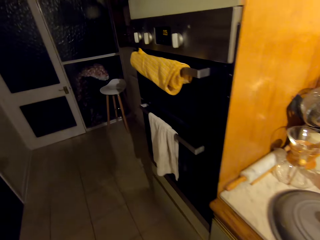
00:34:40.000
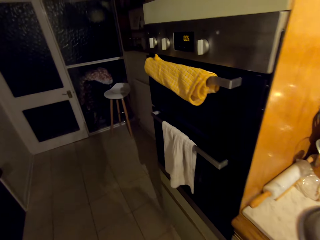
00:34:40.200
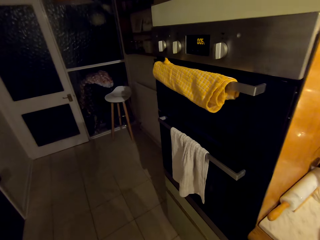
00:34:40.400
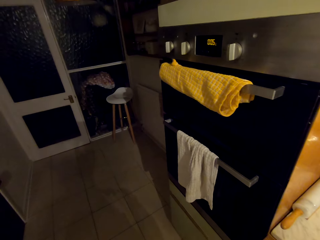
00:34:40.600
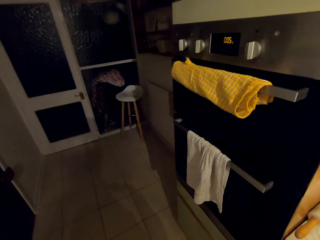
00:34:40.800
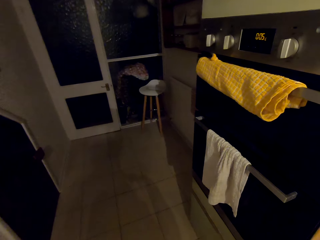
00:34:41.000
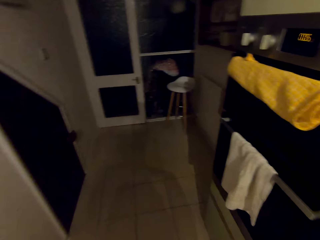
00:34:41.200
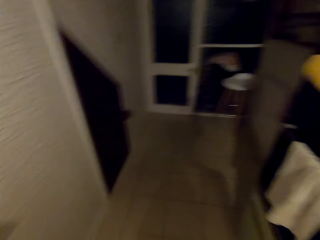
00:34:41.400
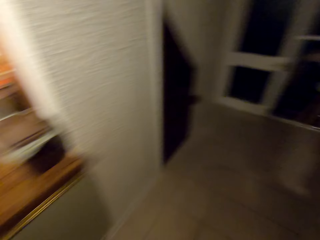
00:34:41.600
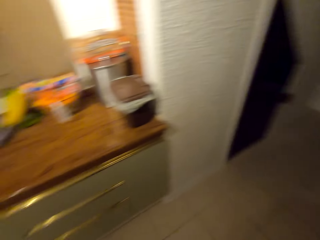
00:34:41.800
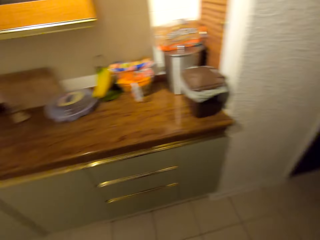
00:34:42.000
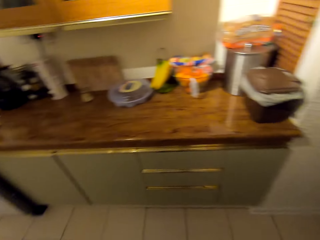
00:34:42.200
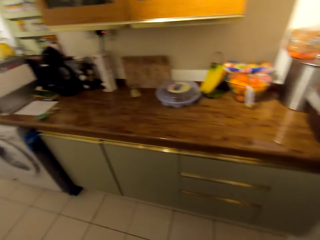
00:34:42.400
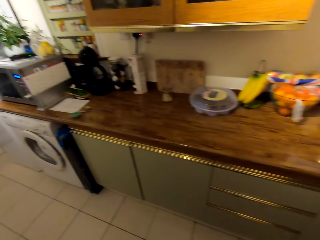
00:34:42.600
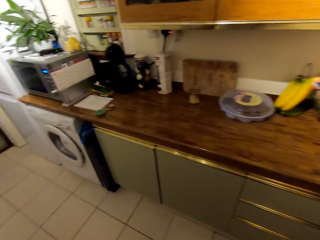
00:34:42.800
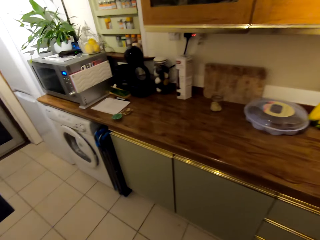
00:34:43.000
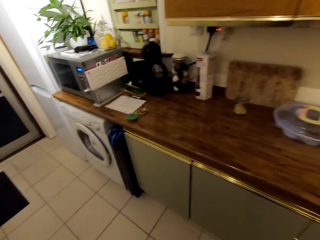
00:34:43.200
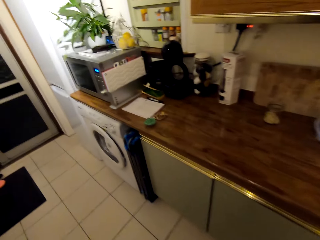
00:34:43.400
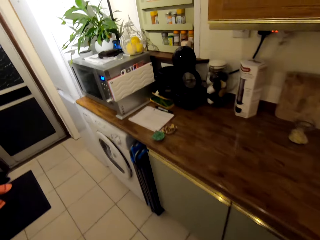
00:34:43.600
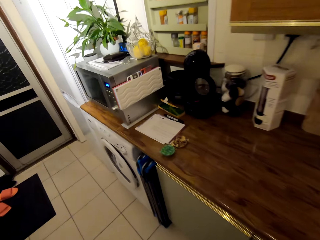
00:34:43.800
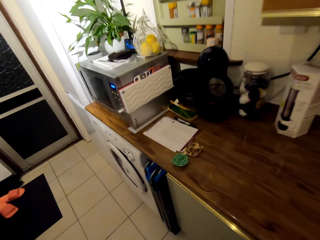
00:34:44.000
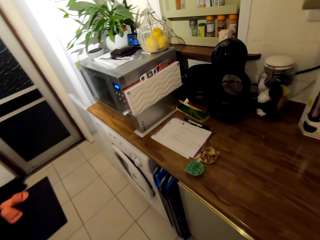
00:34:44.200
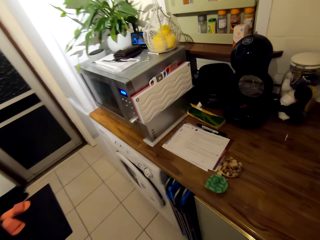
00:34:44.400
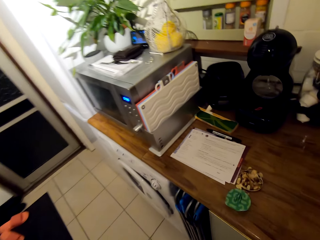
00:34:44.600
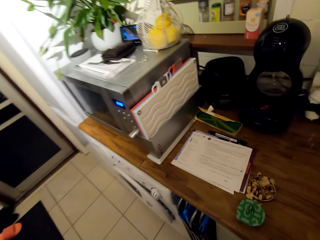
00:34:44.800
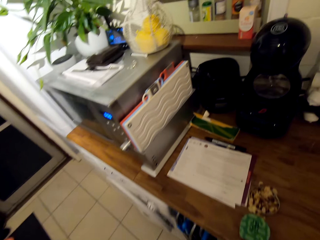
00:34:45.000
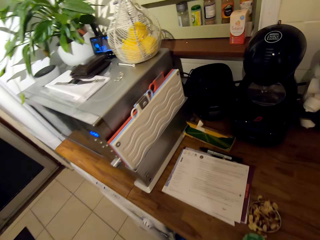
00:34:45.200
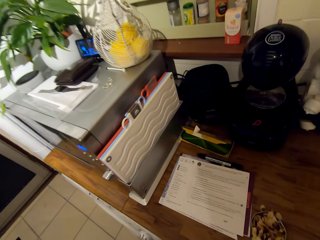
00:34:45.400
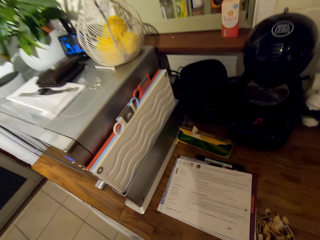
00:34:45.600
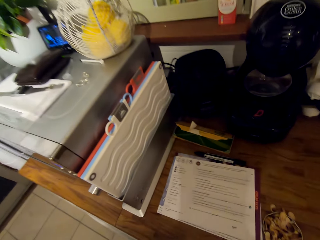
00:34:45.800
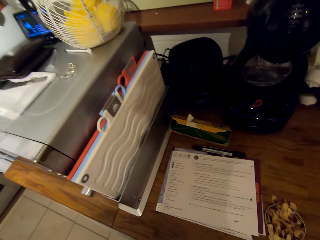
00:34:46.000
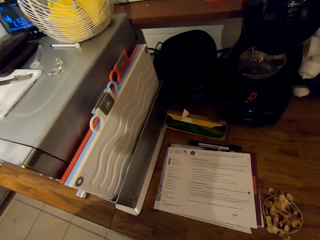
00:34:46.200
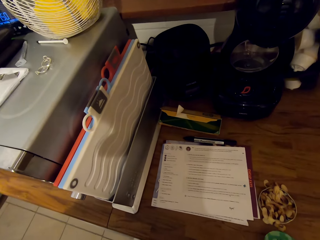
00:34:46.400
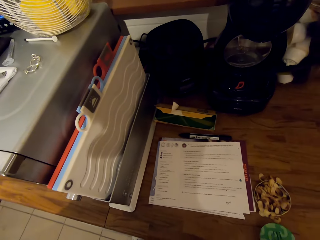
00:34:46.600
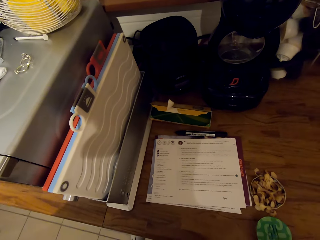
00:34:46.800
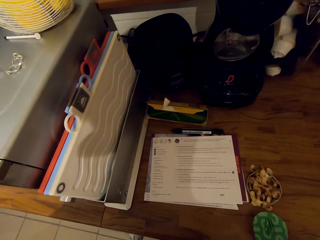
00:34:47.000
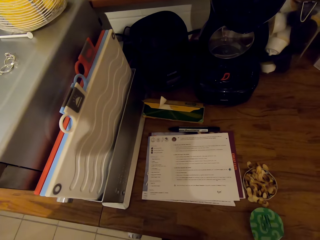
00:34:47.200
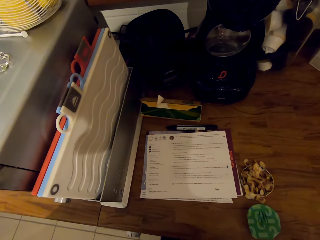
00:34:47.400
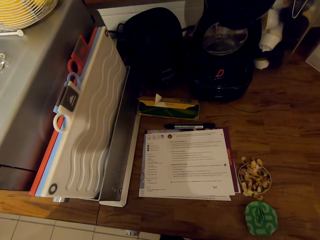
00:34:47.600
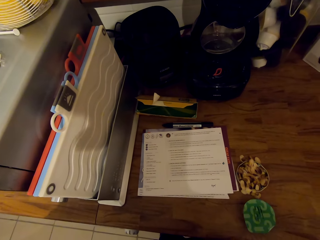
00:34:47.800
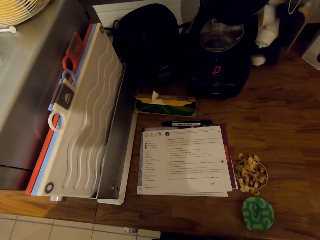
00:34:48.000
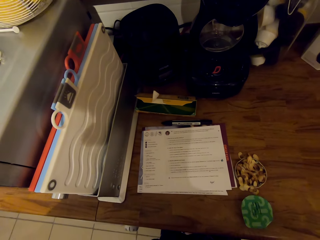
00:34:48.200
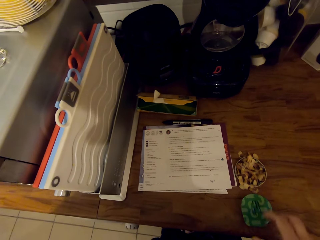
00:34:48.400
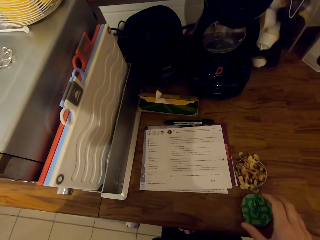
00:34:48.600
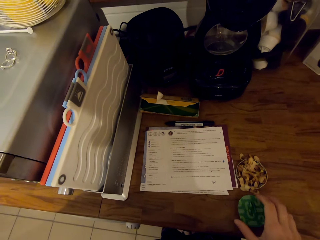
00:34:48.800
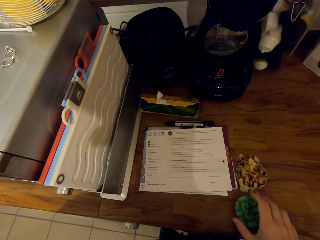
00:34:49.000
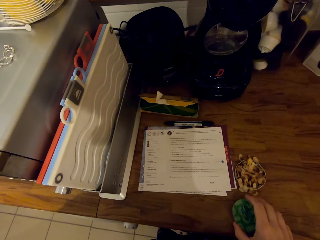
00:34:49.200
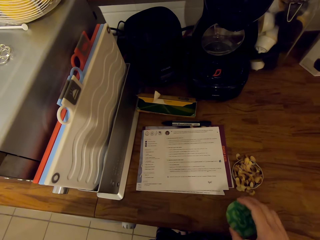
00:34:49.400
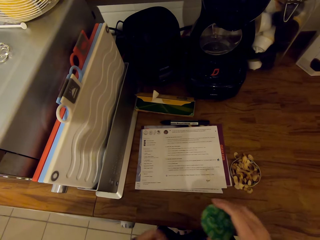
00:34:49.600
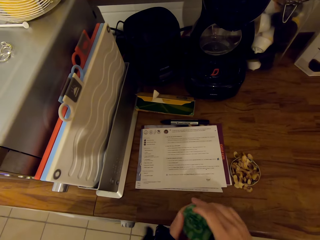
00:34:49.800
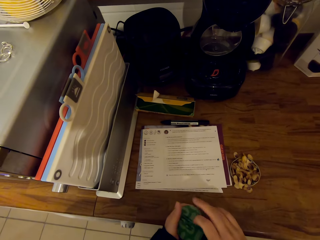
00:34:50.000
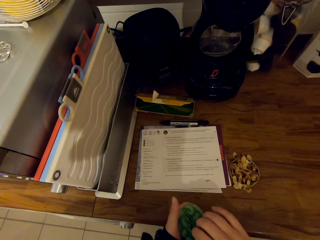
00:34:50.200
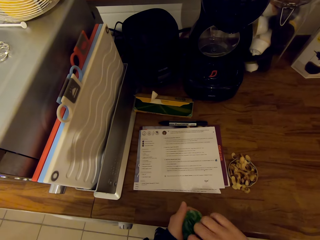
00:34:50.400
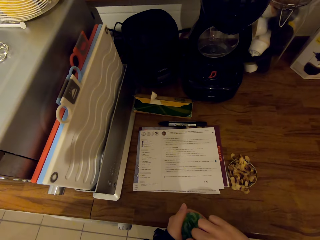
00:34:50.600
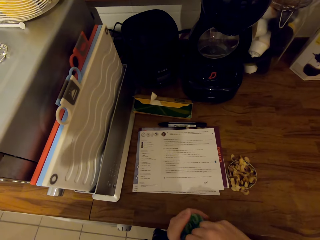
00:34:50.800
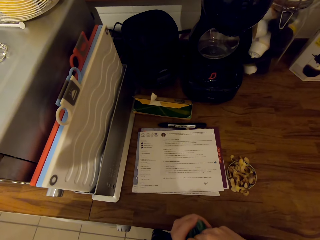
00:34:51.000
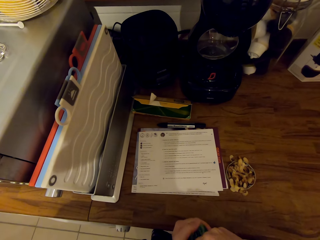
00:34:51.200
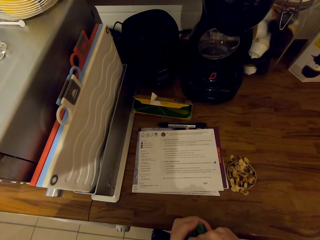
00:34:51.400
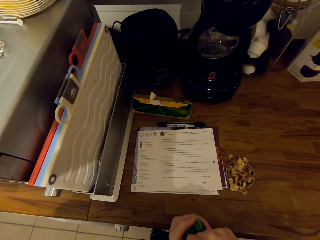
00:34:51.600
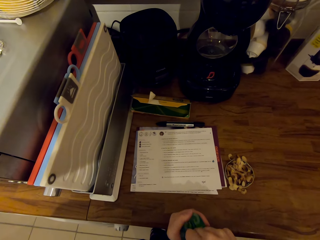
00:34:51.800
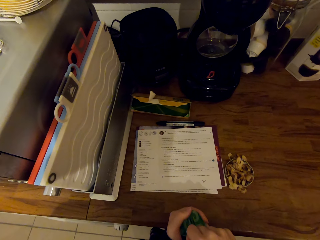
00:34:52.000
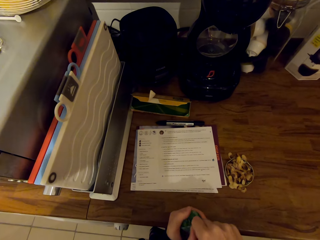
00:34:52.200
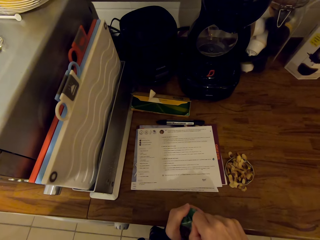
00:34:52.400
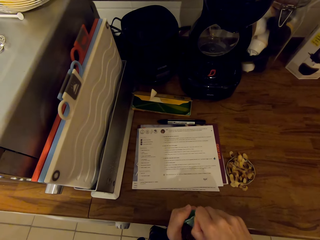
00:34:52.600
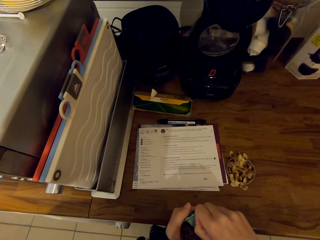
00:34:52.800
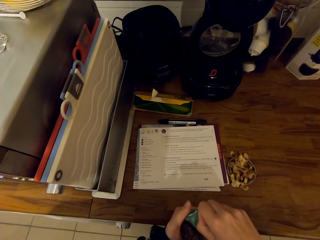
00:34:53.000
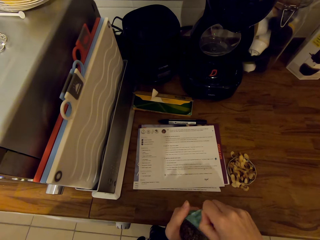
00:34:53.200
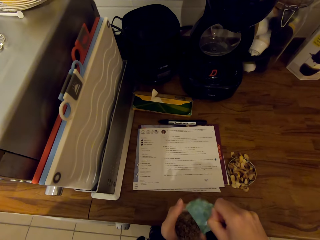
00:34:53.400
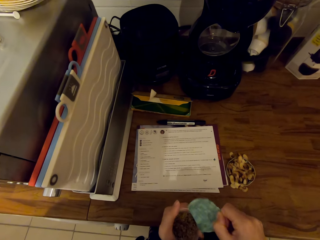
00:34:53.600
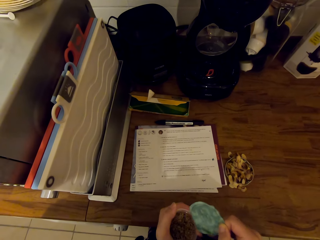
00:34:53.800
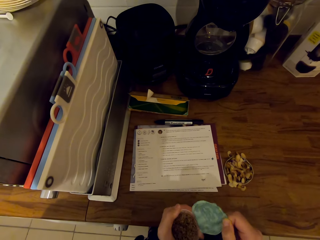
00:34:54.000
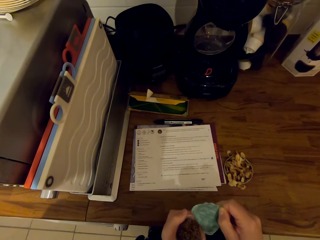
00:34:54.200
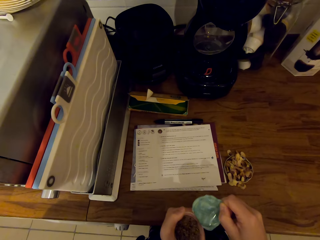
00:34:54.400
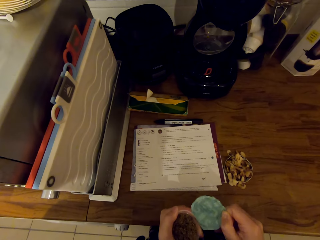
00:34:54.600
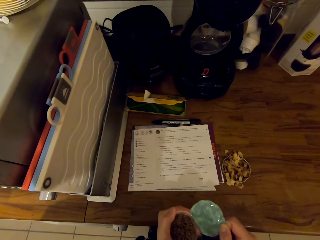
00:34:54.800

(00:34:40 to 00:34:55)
The camera wearer walks towards the microwave. They turn around the kitchen and walk around the kitchen. They read a recipe on the paper. They pick up the food color container from the counter. They remove the paper from the container.

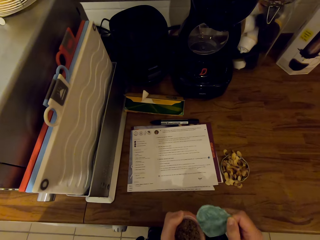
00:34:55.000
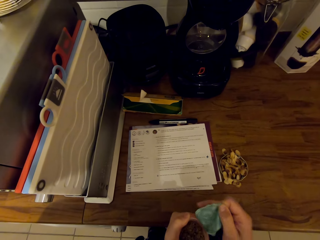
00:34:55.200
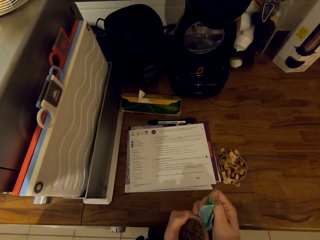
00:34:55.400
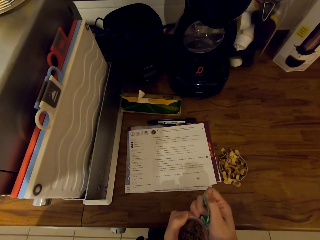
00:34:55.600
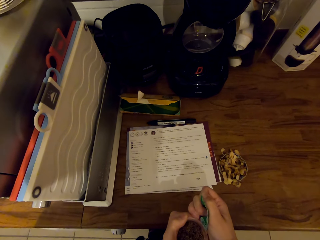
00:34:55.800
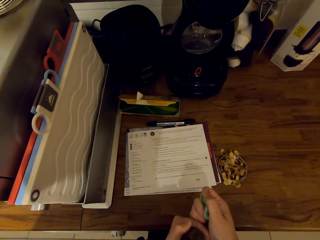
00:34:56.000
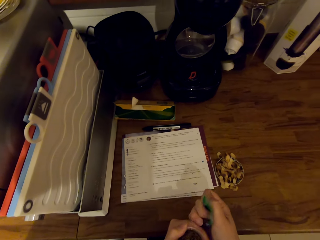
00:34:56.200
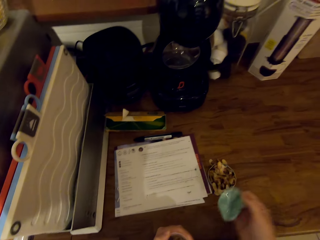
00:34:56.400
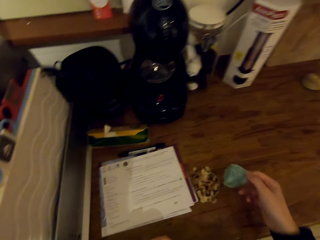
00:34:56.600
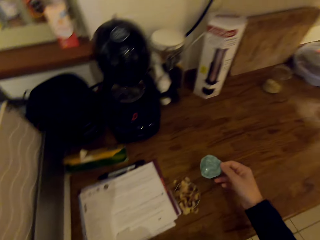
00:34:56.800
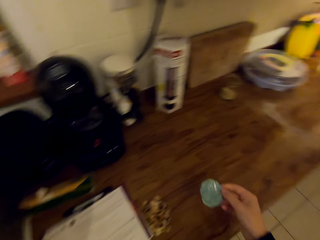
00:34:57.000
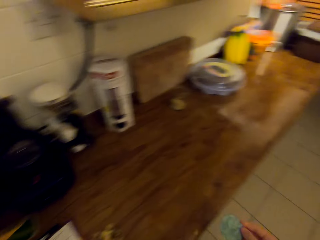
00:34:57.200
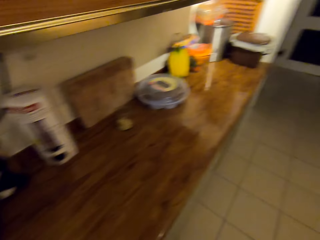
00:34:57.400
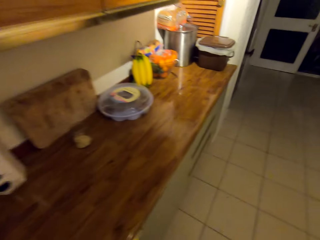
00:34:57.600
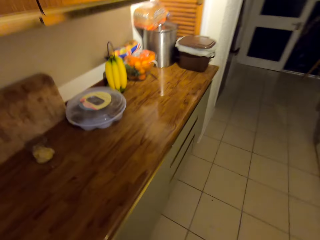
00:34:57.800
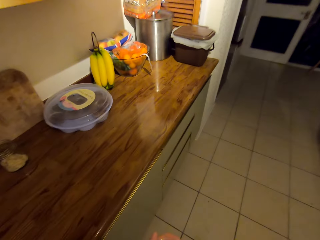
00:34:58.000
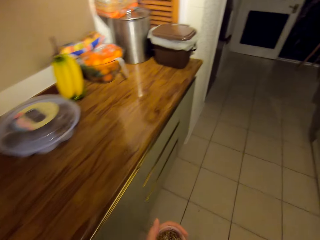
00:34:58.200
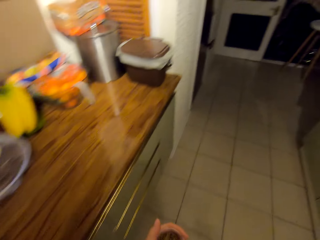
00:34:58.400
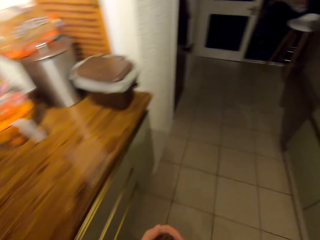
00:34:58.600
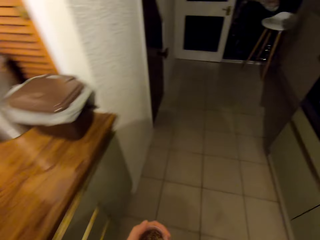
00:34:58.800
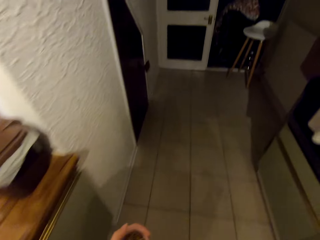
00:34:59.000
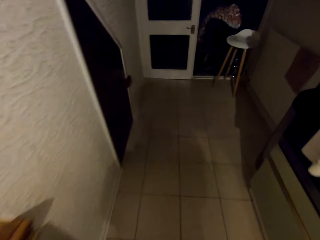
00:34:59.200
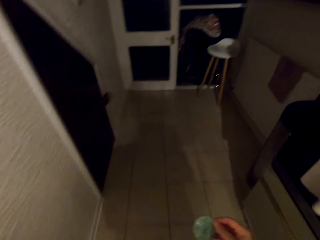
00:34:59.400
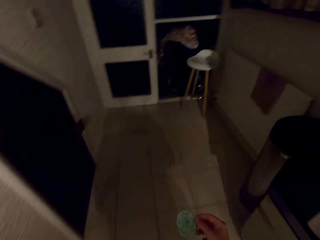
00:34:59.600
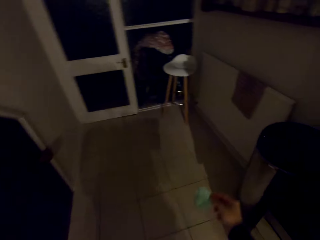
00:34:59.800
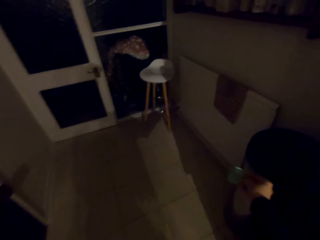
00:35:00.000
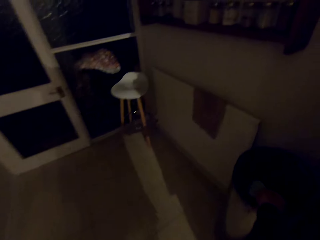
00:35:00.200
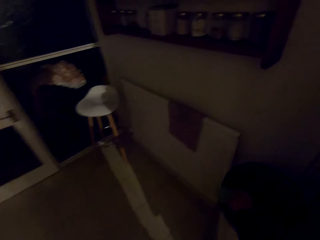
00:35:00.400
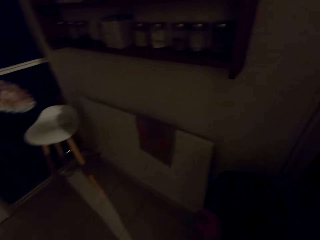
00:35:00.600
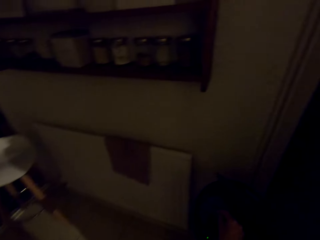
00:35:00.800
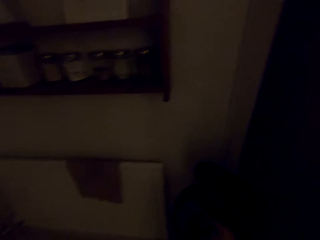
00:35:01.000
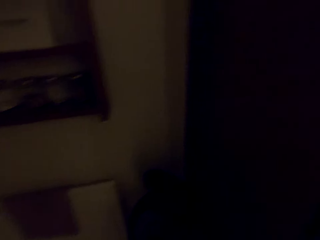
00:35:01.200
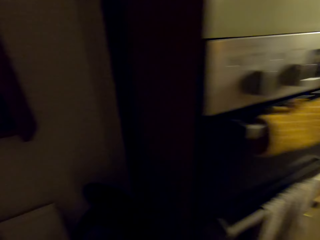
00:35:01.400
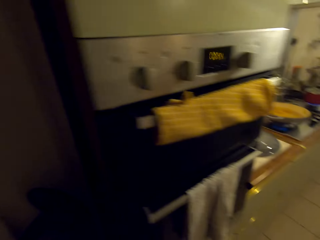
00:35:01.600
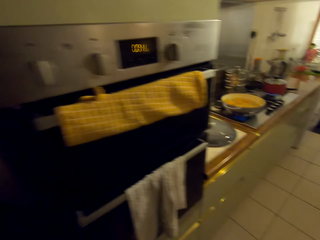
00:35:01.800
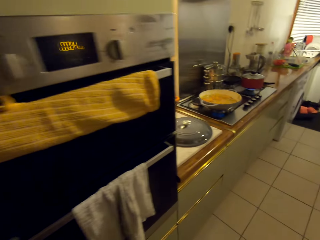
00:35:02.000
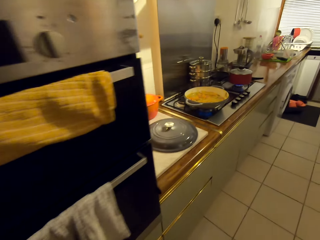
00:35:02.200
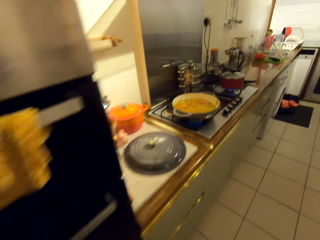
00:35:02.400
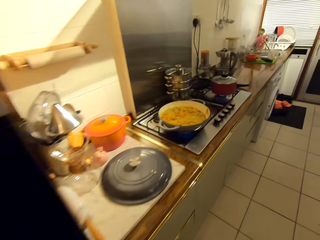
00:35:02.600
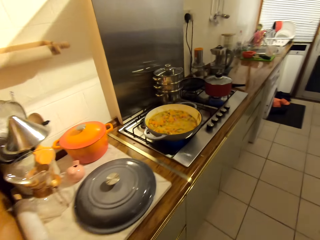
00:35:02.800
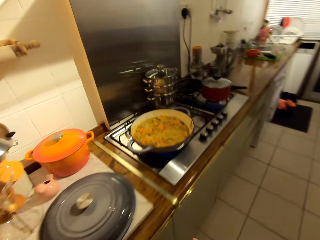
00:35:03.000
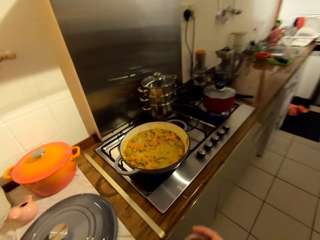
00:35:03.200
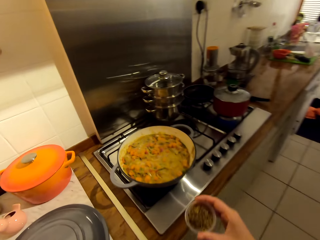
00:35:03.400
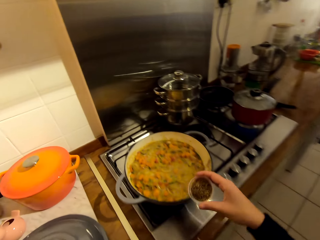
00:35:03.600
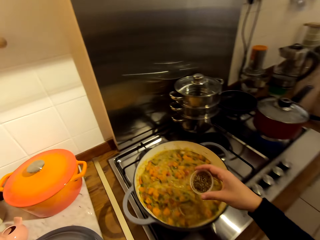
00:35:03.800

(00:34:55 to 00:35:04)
The camera wearer places a seal on the table. They walk towards the dustbin. They turn around the kitchen and walk around the kitchen. They throw the seal paper in the dustbin. They turn around the kitchen. They walk towards the cooker. They walk around the kitchen.
